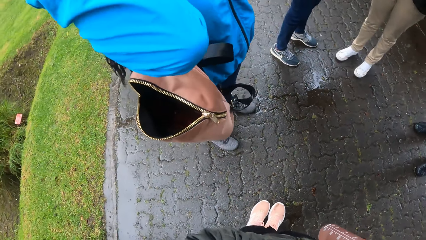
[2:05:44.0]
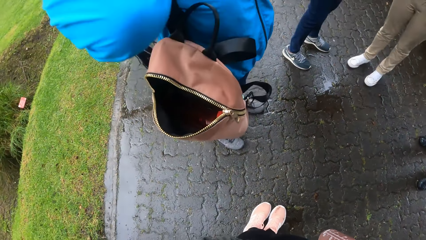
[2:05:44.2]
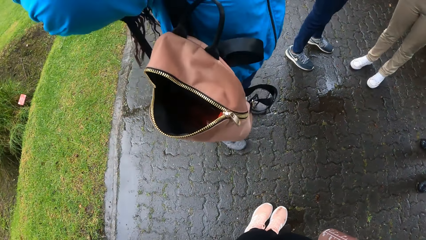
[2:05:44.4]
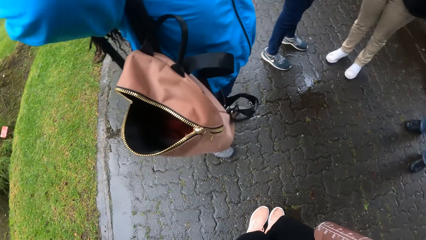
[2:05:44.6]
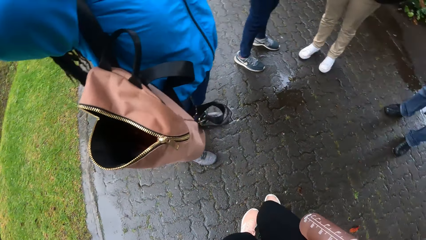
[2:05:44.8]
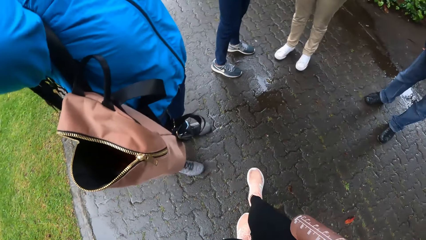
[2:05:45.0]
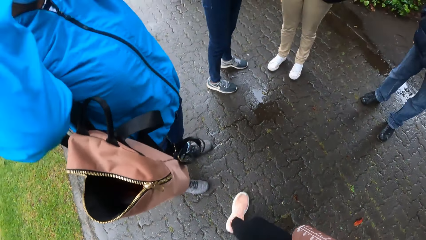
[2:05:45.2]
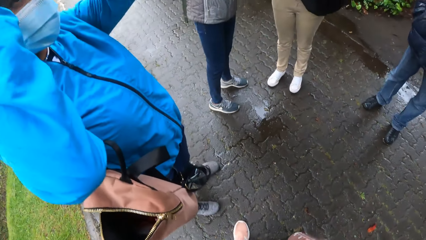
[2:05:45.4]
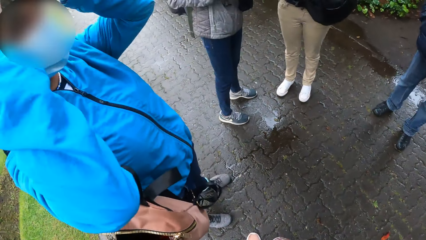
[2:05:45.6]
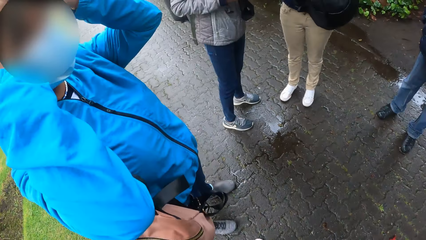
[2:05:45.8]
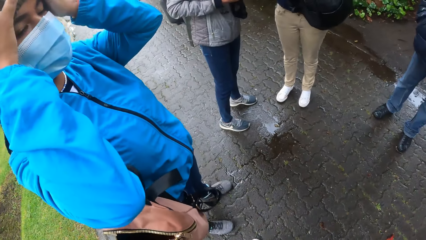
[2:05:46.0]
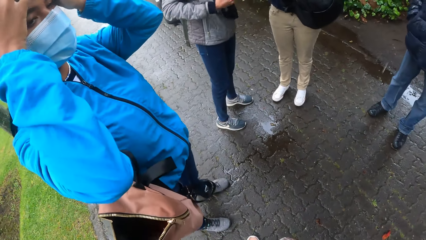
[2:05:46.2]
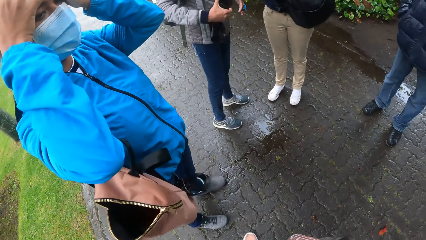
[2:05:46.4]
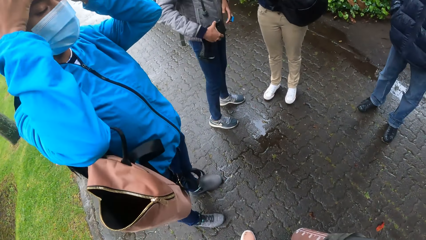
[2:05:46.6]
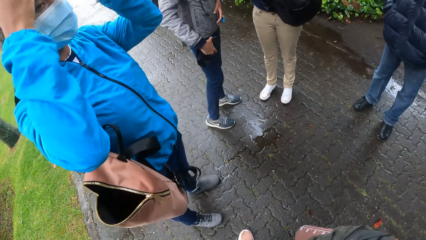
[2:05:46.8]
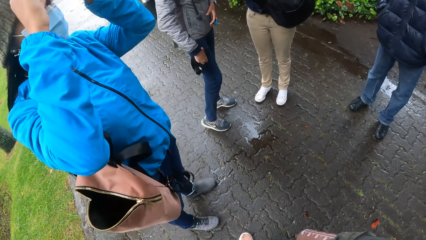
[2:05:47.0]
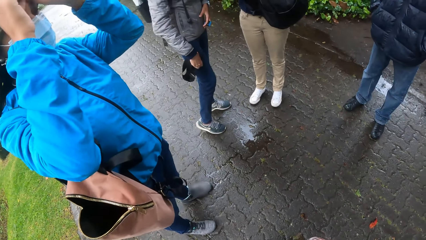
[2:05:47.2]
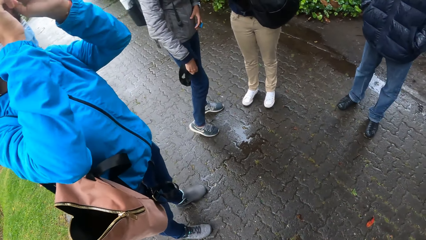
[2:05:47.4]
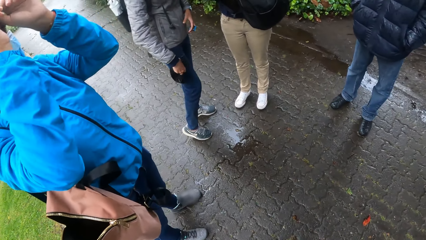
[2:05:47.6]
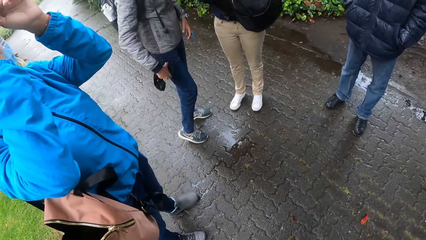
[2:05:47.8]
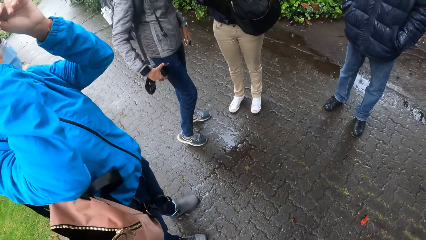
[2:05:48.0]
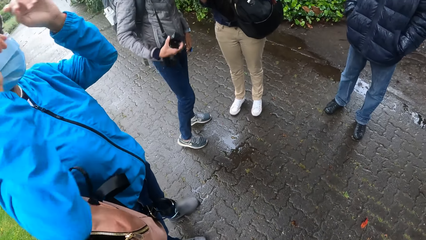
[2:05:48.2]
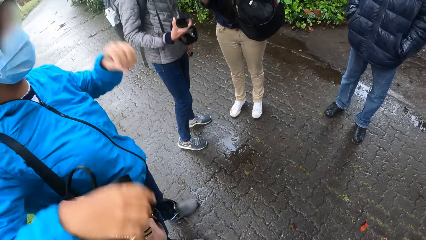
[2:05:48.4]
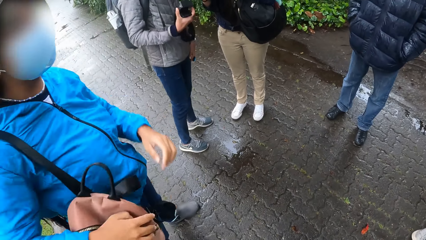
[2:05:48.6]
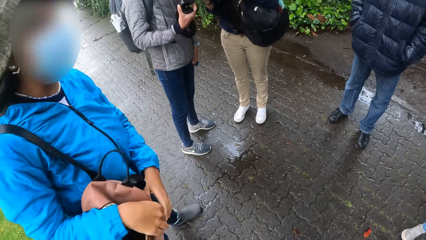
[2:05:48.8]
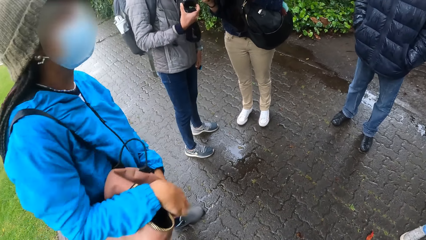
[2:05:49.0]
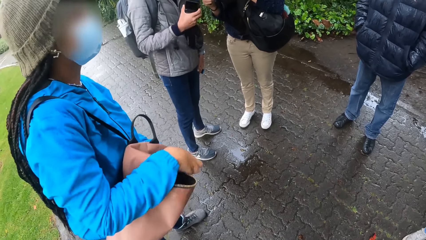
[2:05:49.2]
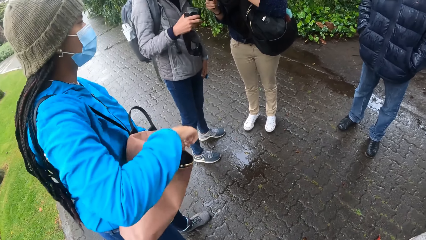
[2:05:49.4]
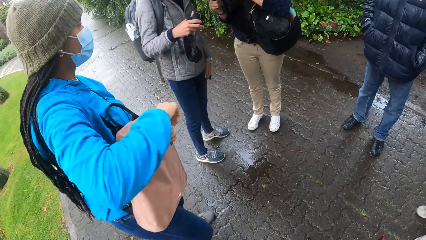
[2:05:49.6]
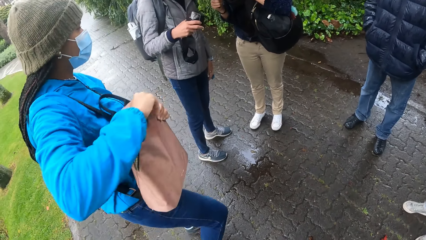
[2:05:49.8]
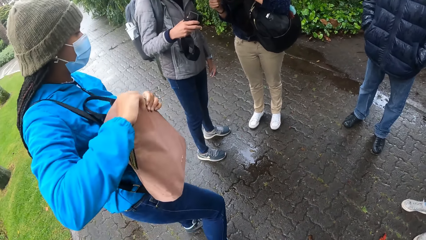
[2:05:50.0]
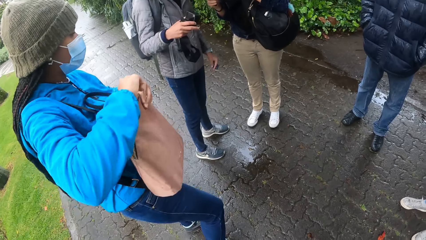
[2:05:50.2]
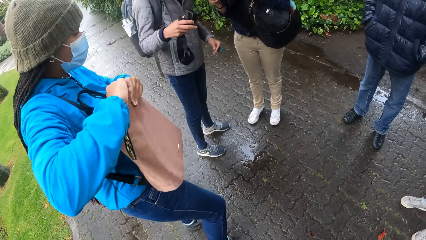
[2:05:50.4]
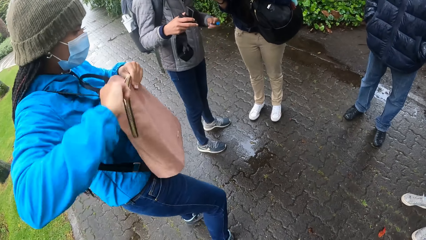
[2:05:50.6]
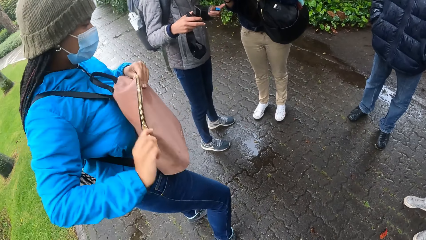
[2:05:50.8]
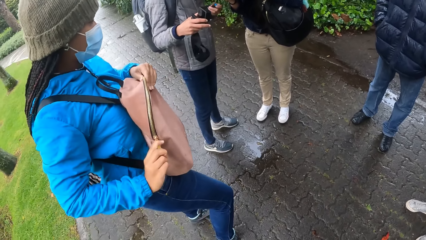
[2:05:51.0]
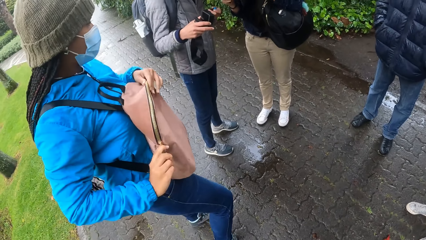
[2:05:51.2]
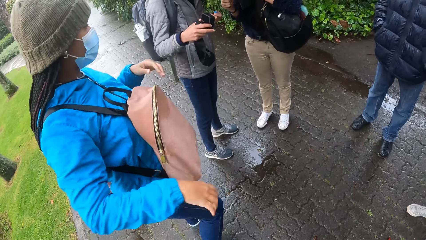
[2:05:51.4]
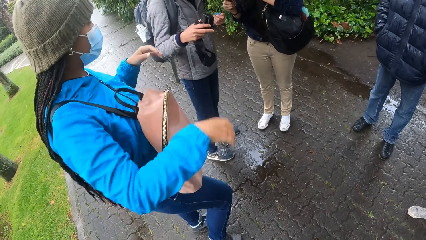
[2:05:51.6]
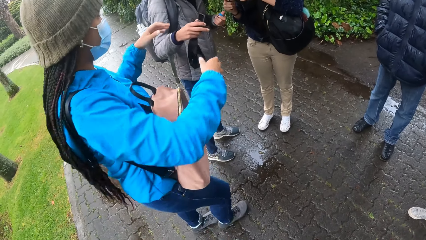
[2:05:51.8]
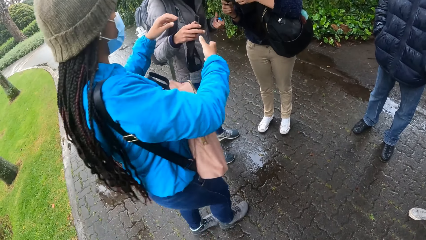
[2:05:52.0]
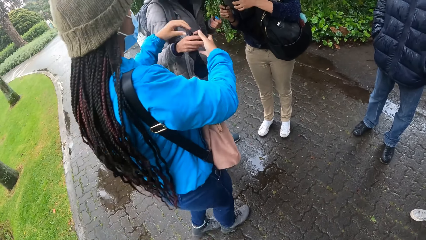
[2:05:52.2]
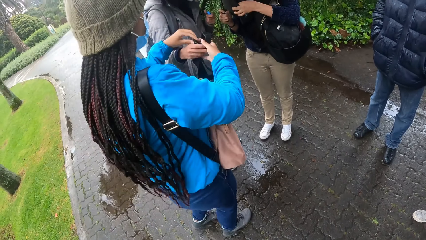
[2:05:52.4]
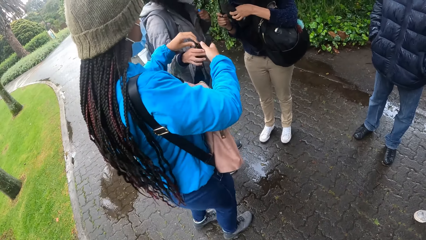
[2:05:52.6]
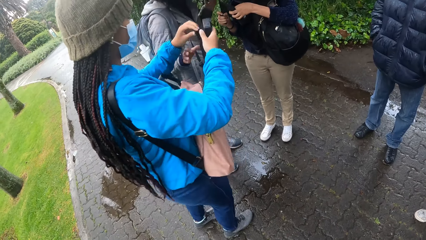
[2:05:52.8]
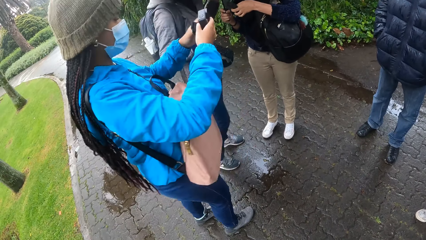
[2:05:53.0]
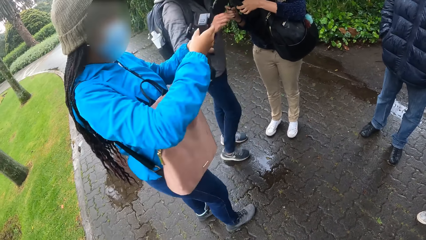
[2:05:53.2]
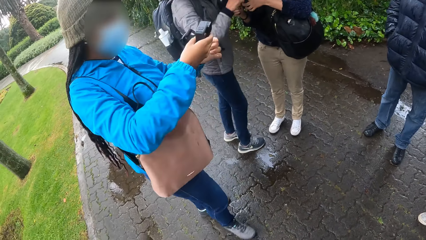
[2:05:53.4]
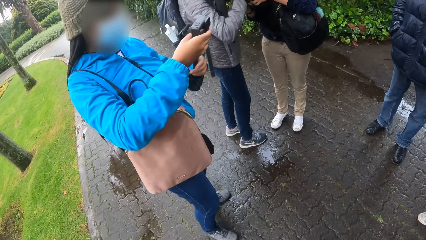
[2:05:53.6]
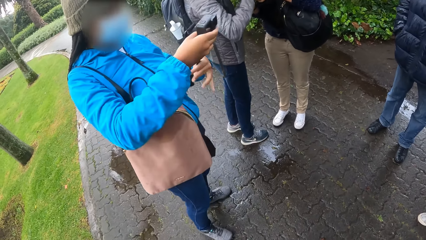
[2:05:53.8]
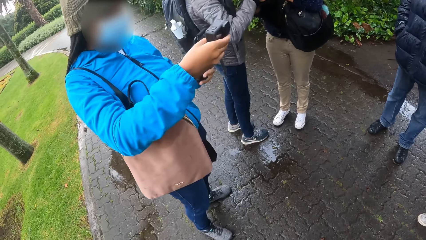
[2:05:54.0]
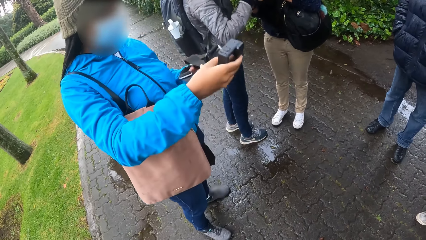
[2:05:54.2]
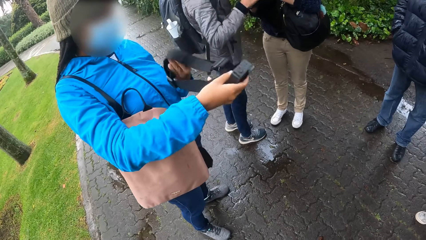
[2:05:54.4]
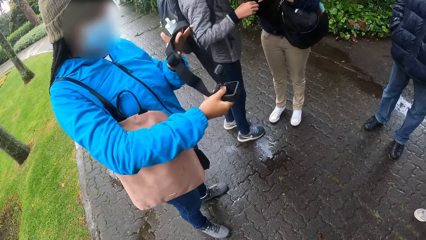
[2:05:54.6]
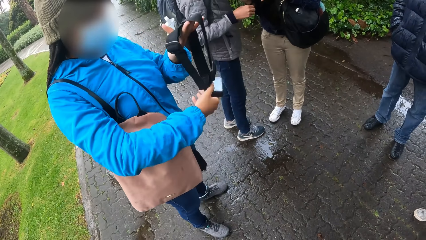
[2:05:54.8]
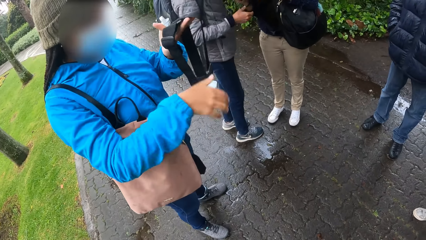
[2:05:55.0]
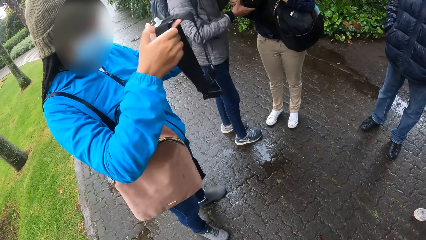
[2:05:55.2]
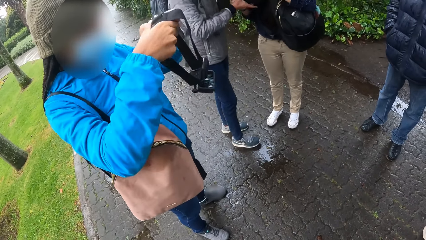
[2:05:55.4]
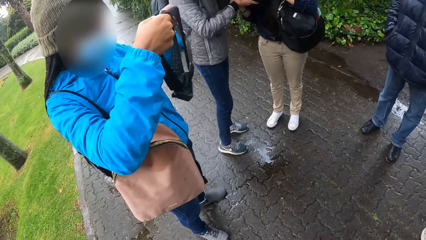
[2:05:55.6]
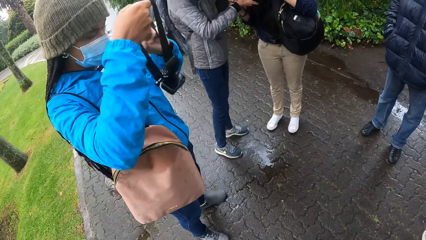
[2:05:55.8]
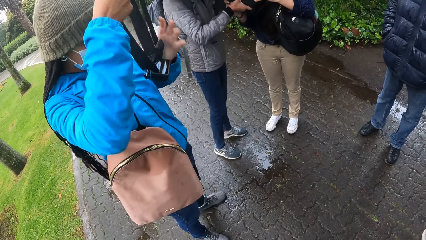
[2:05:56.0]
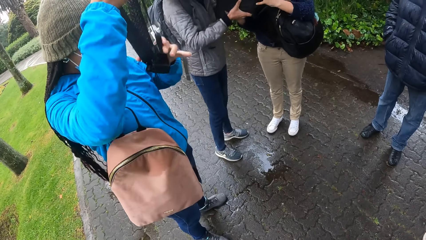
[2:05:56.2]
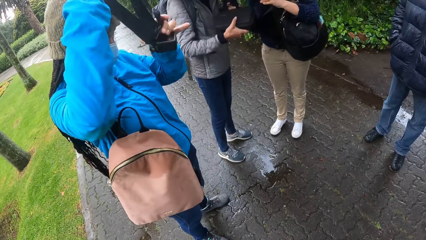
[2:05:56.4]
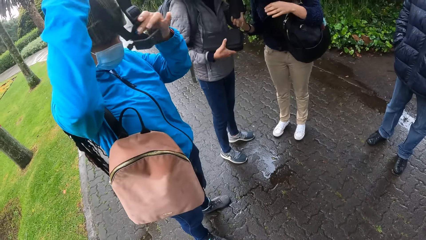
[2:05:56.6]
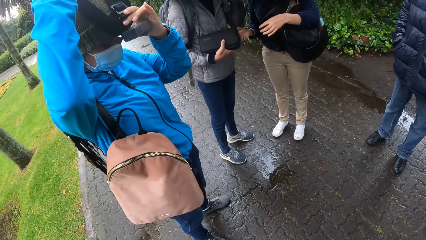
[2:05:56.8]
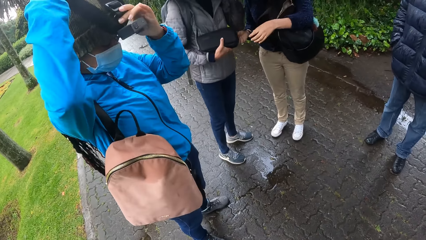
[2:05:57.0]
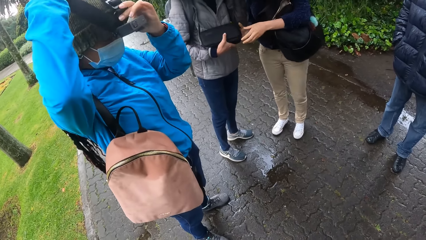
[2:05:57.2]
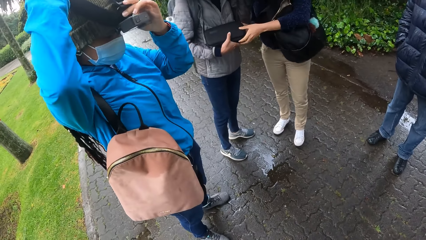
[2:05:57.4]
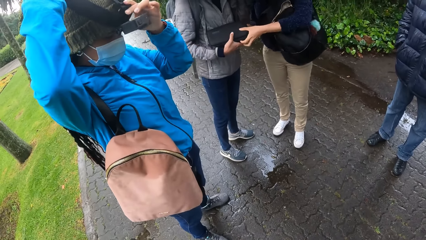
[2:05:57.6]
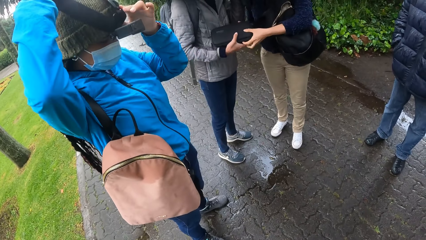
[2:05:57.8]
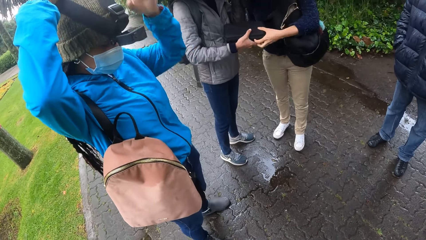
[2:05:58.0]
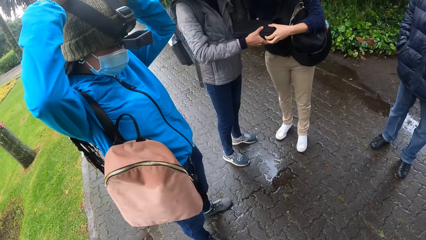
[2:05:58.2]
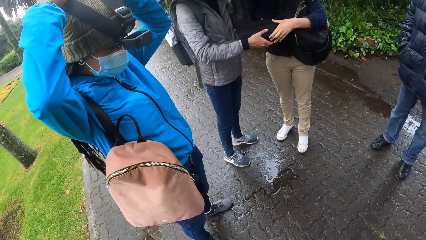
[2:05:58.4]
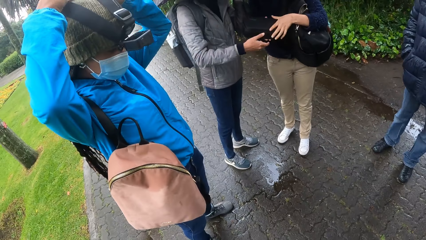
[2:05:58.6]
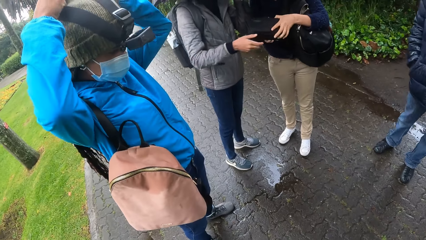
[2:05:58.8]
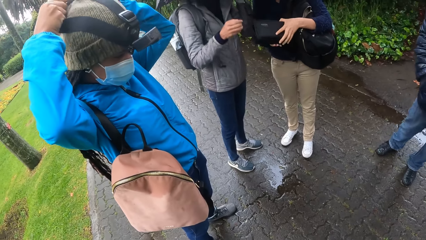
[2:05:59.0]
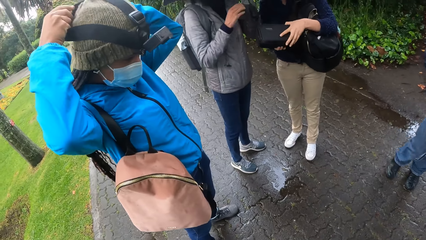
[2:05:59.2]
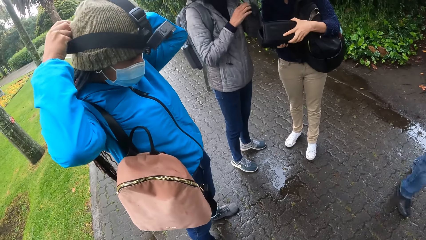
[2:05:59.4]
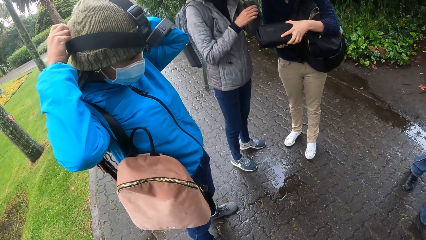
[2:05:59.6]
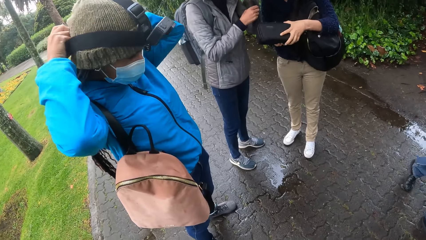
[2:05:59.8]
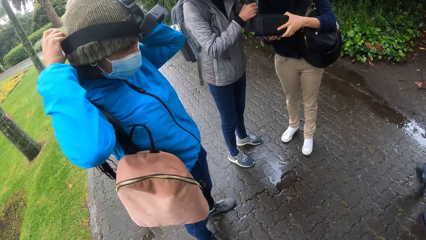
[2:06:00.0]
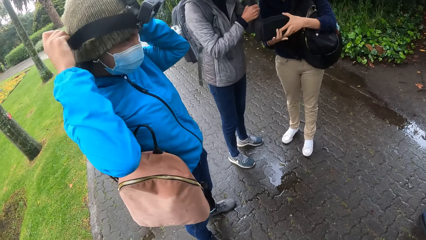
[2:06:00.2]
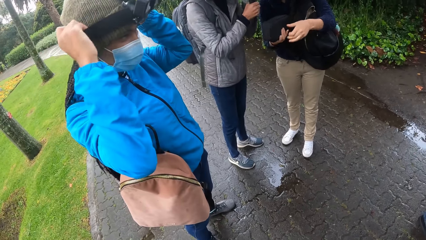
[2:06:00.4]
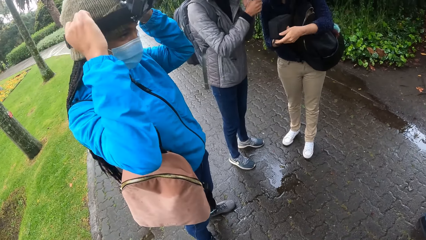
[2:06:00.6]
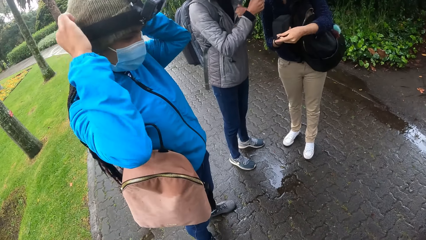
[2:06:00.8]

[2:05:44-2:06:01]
The camera wearer crosses her legs. A woman fixes the beanie hat. Another woman rubs the camera in her right hand on her trousers. The first woman zips the backpack on her right shoulder with both hands. The first woman takes the camera from the second woman's right hand with both hands. She flips the camera in her hands with both hands and straightens the camera. The second woman takes the pouch from a third woman's hands with her right hand. The first woman puts the camera in her hands on the beanie on her head with both hands. The third woman takes the pouch from the second woman's right hand with both hands. The third woman fiddles with the pouch in her hands. The second woman passes the umbrella in her left hand to her right hand. A man walks away from the second woman. The third woman zips the pouch in her right hand with her left hand.
